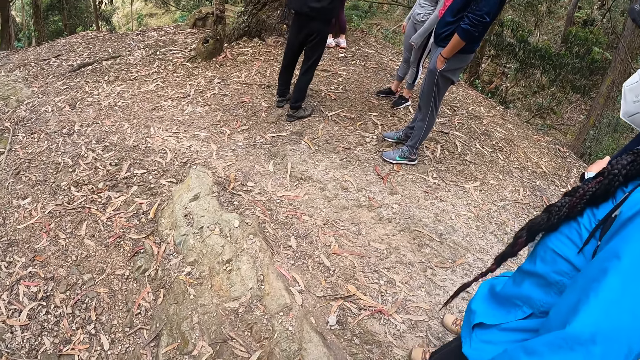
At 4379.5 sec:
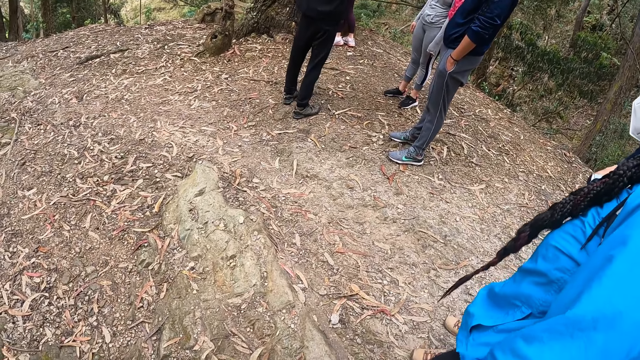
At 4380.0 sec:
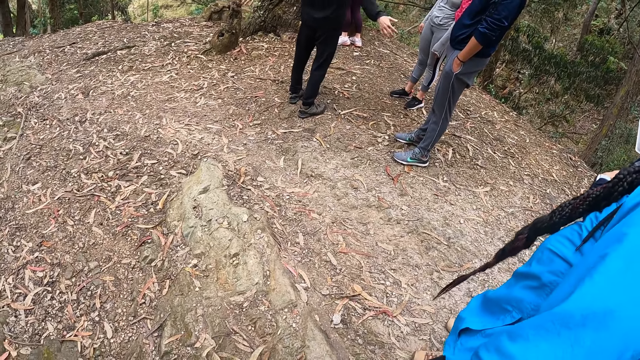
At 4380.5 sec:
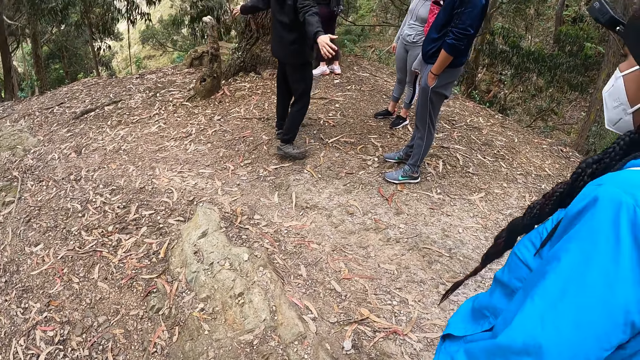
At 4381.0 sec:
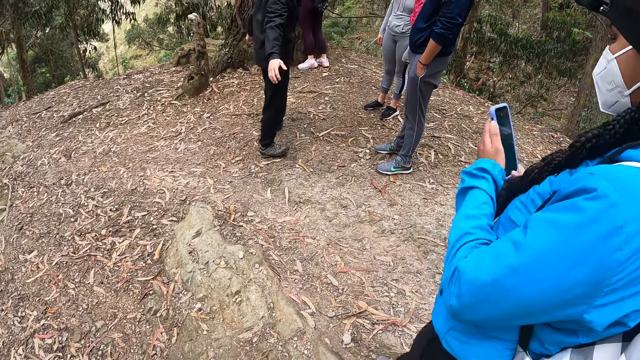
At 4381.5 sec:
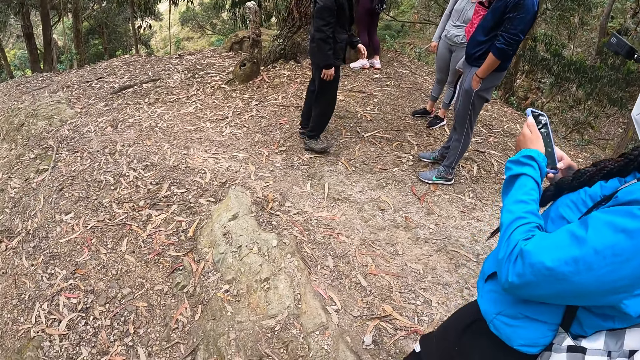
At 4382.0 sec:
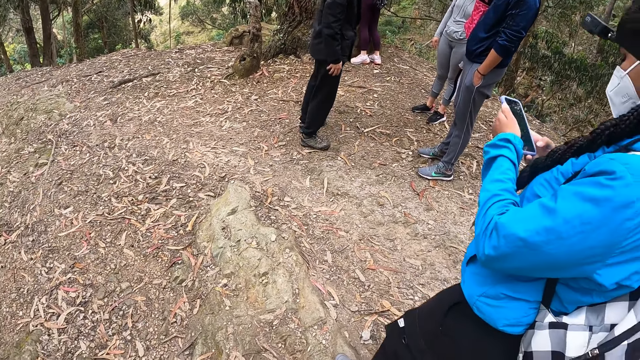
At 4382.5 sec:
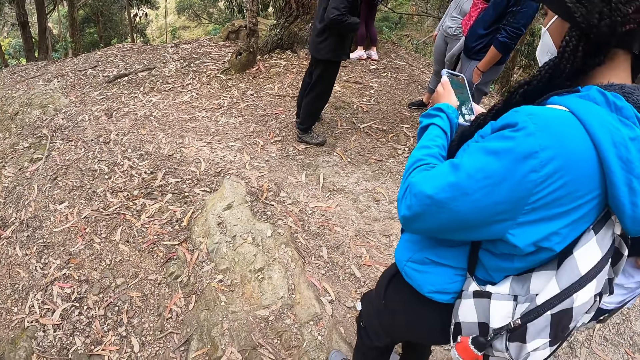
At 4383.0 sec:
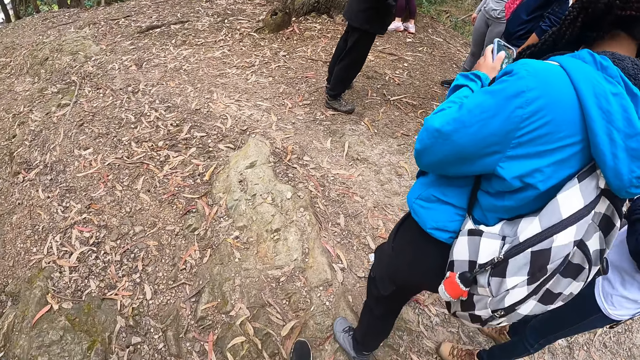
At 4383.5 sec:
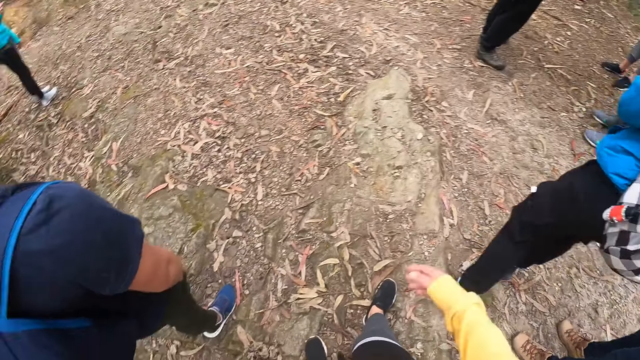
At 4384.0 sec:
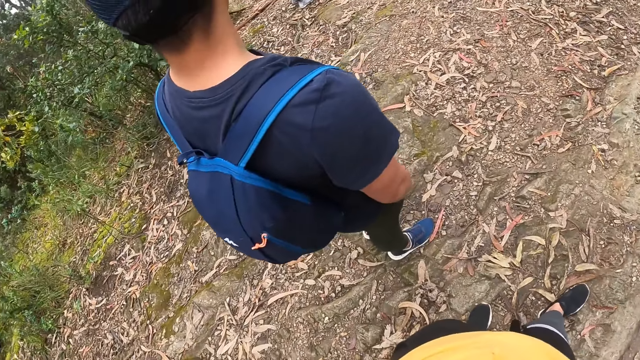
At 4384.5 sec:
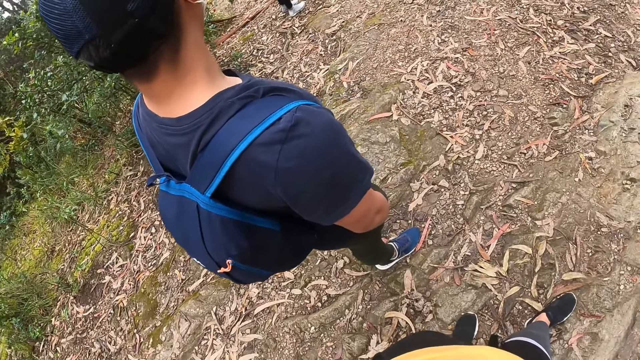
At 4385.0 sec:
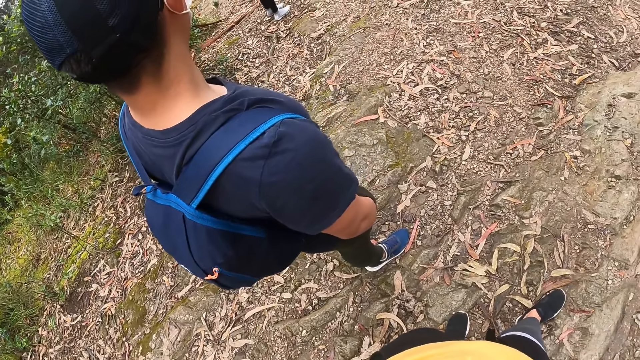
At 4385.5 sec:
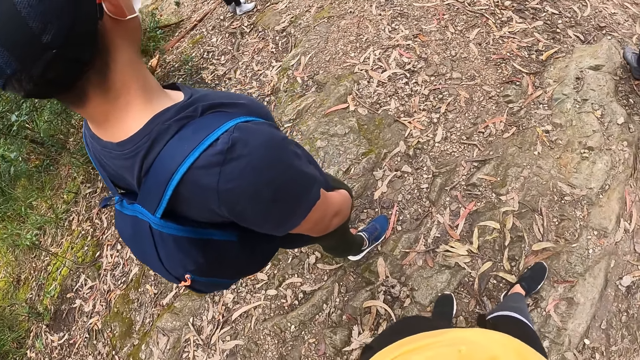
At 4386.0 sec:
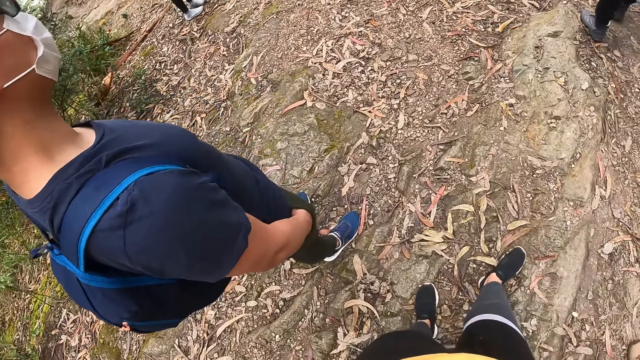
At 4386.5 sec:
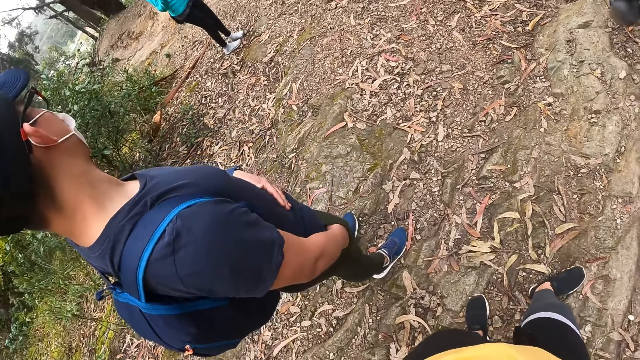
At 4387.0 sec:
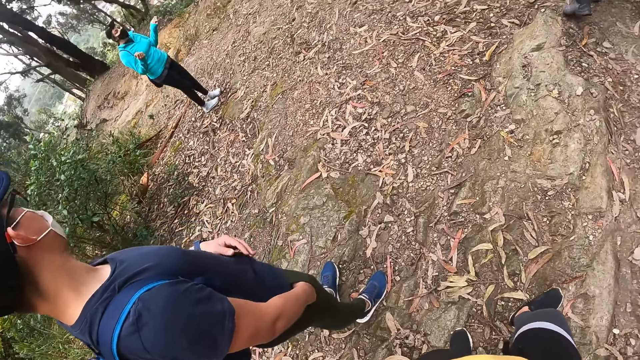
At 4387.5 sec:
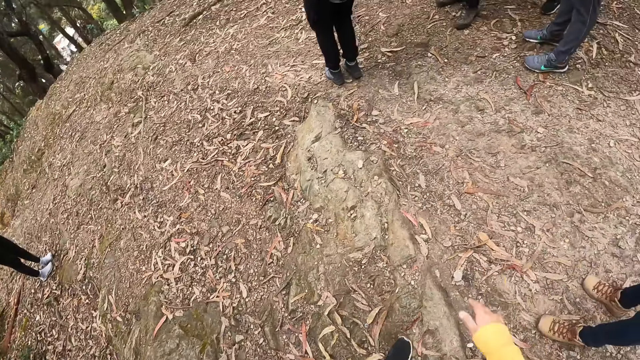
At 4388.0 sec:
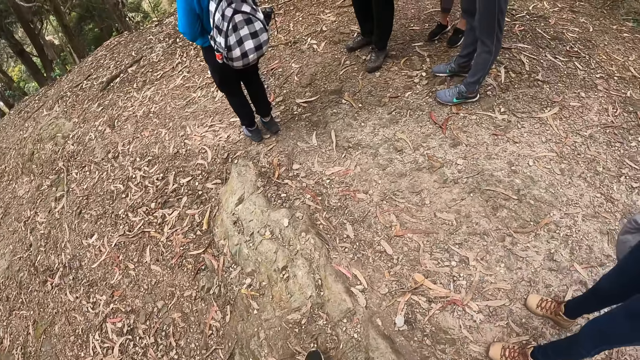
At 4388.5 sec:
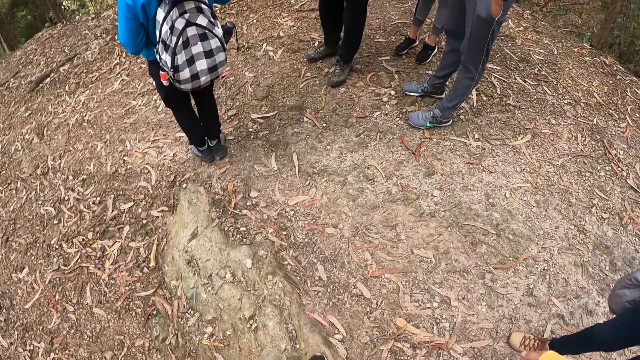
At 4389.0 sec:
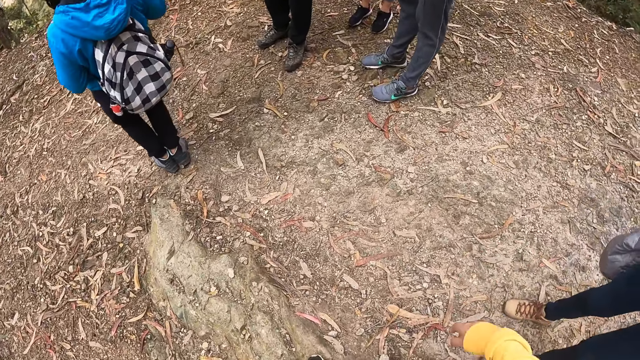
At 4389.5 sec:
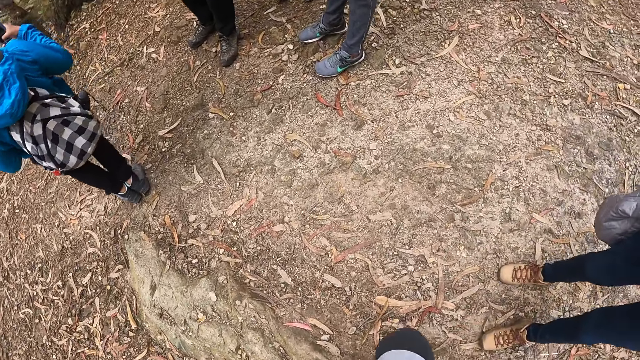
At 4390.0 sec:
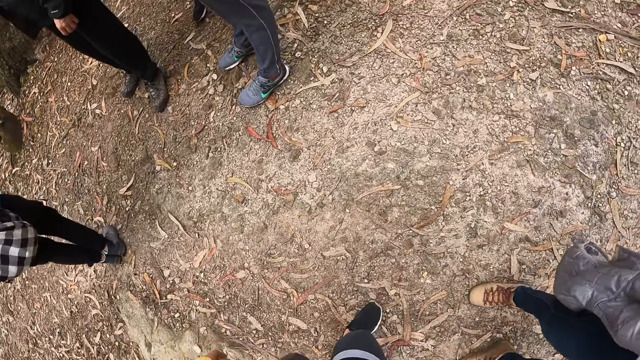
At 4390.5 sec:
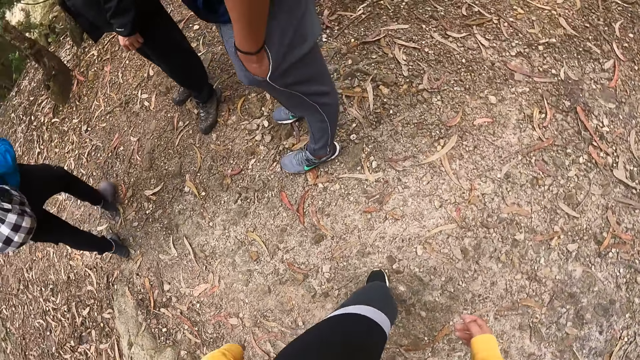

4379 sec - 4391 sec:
A person uses the phone. Another person touches the stomach. The camera wearer points at the front and walks towards a third person.

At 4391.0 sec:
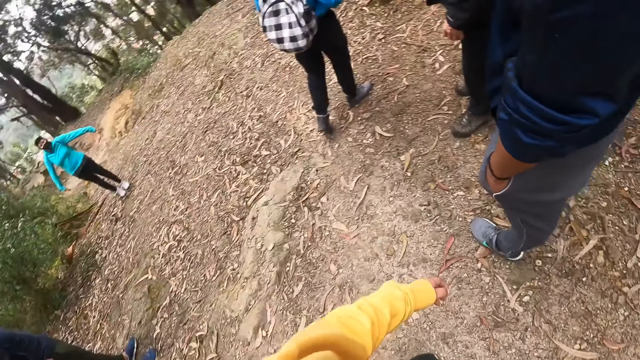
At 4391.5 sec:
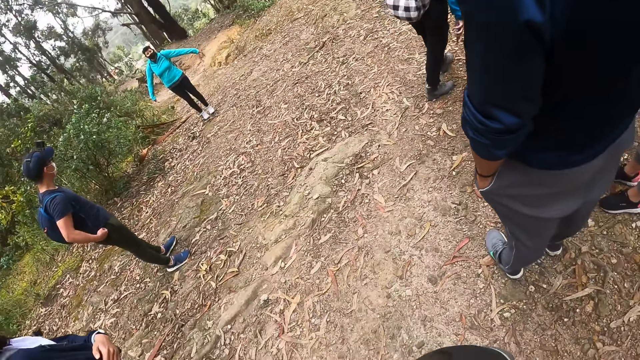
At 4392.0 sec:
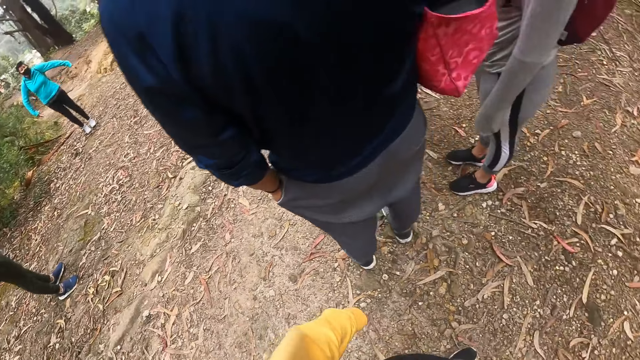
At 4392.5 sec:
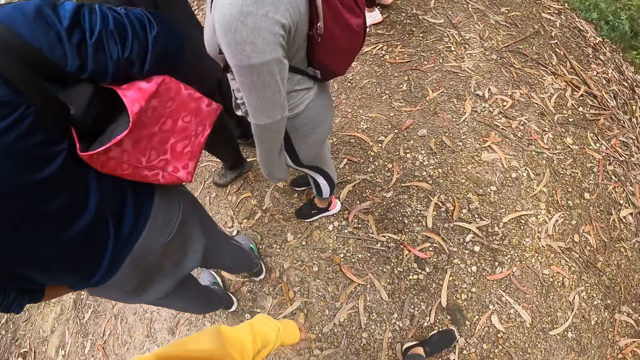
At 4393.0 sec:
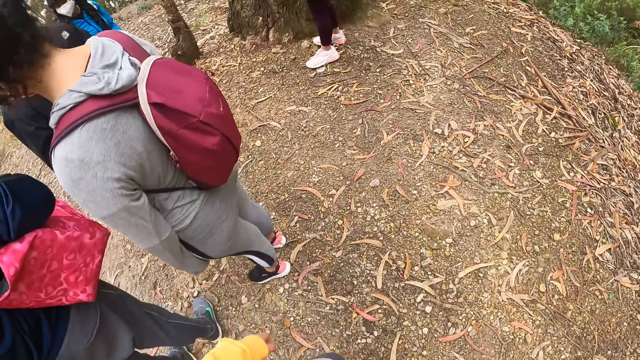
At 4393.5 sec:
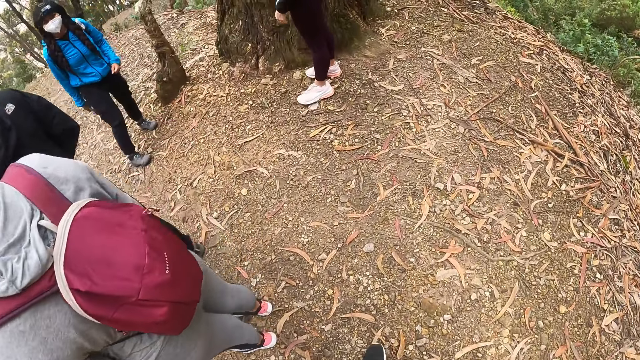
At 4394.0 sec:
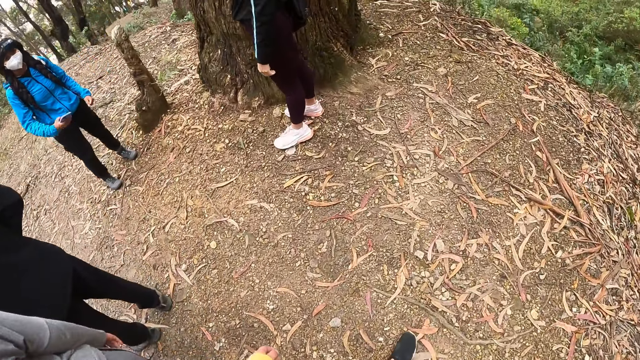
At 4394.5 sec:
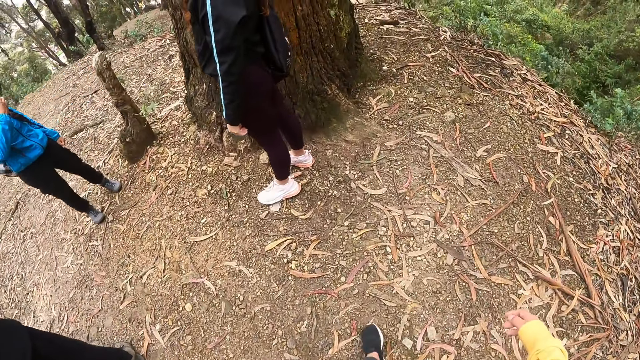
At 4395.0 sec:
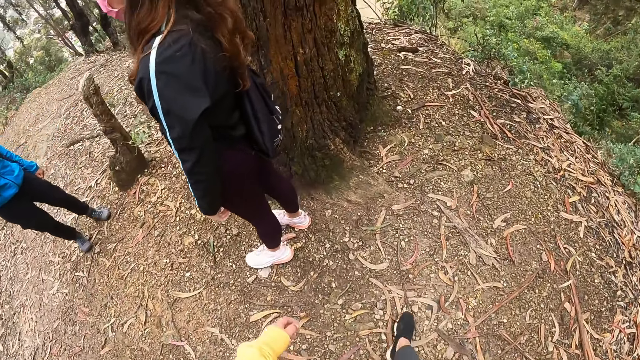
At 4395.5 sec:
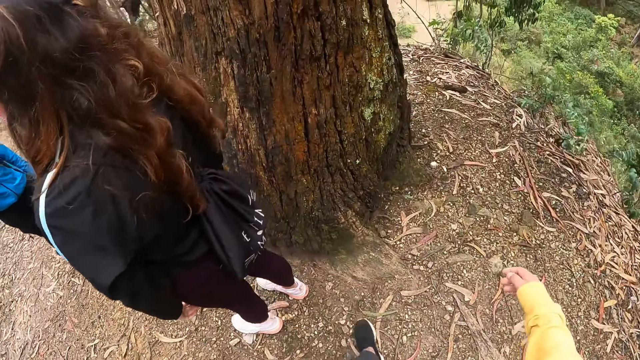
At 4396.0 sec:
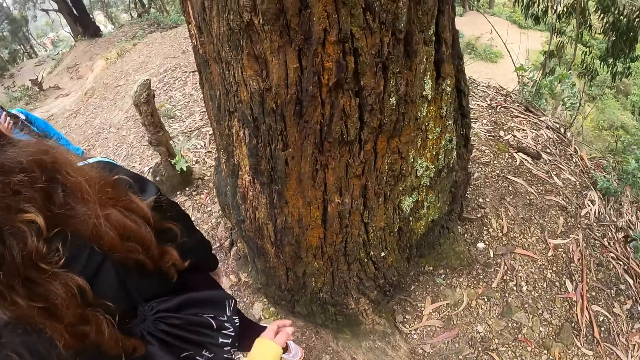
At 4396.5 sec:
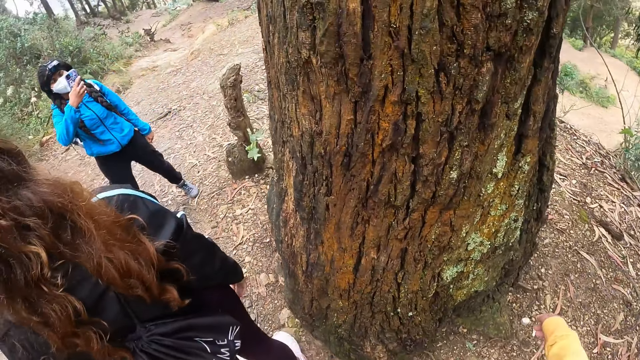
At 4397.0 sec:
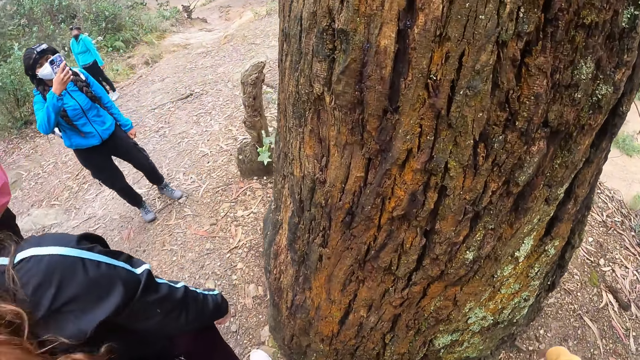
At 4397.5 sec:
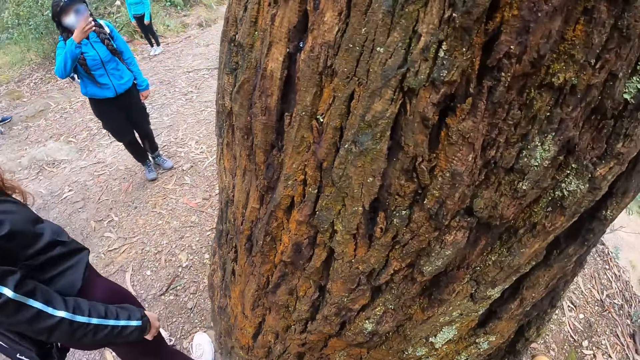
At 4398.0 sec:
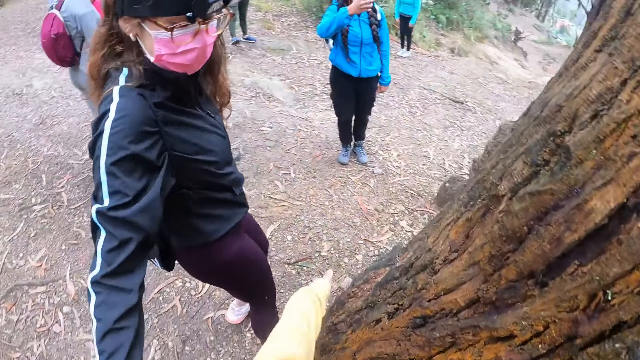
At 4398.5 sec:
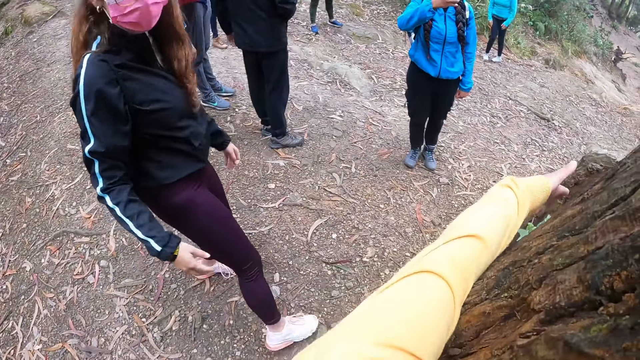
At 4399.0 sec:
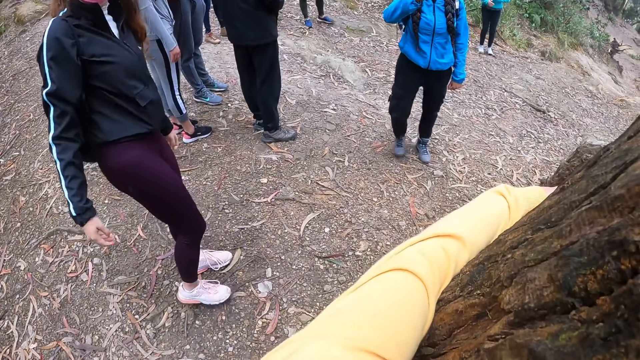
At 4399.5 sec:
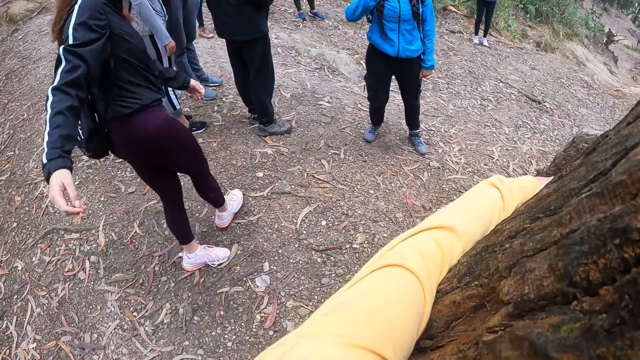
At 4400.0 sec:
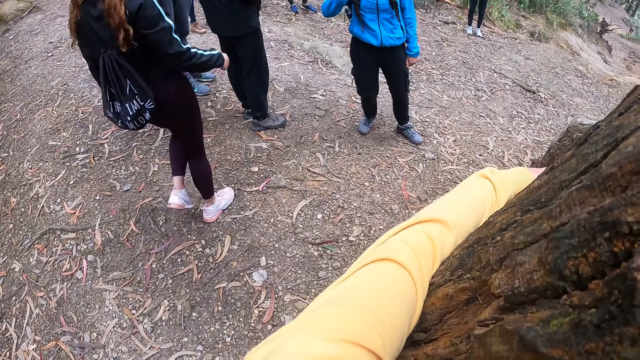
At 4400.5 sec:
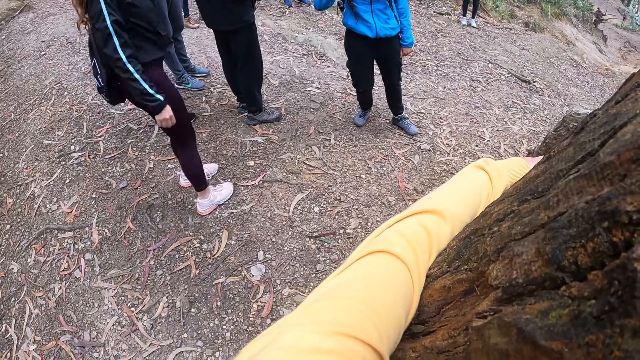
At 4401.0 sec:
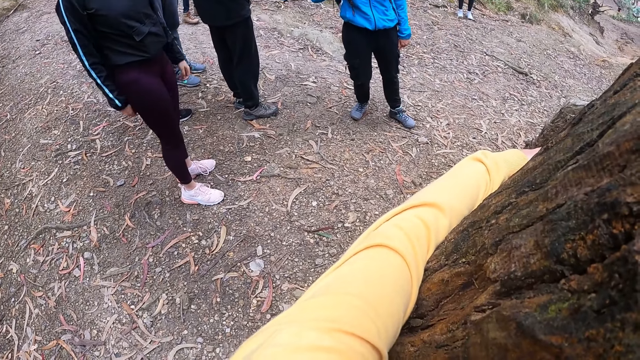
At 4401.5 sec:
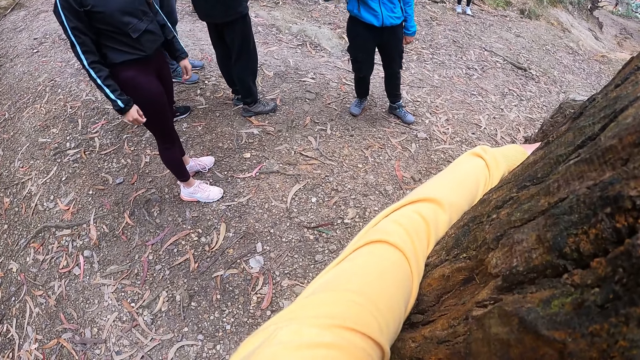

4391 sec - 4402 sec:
A person records the video. The camera wearer moves towards a tree. Another person moves from a third person. The camera wearer hugs the tree. They move the hand to the tree.
